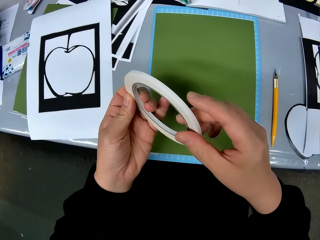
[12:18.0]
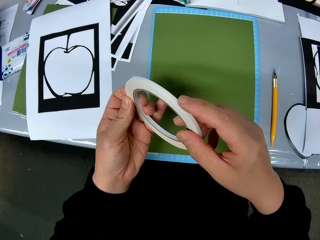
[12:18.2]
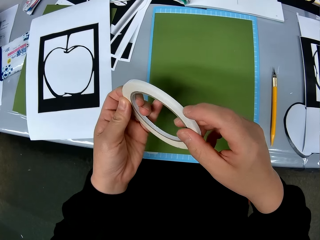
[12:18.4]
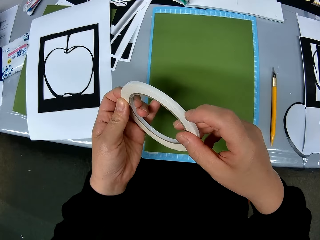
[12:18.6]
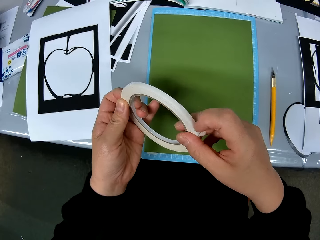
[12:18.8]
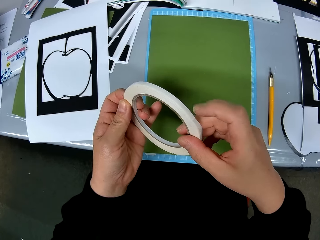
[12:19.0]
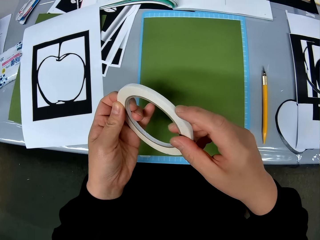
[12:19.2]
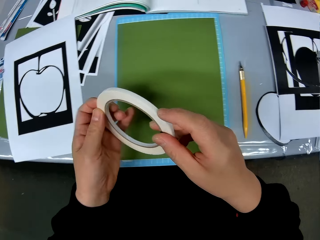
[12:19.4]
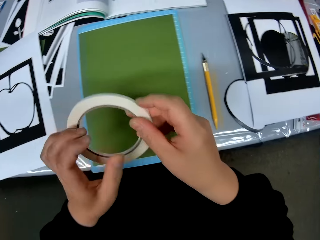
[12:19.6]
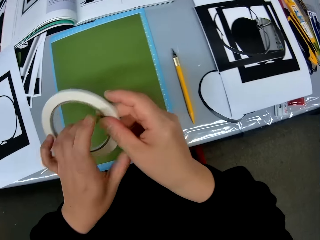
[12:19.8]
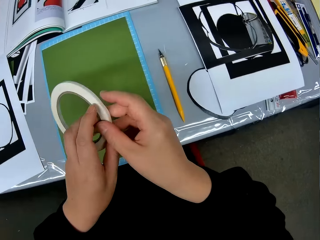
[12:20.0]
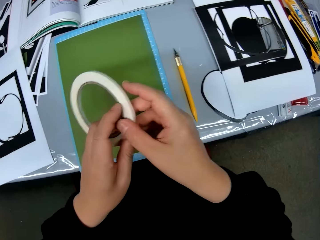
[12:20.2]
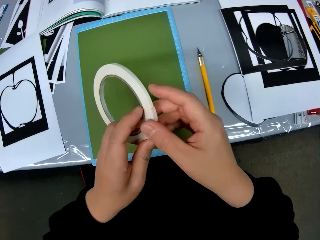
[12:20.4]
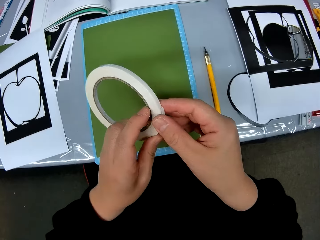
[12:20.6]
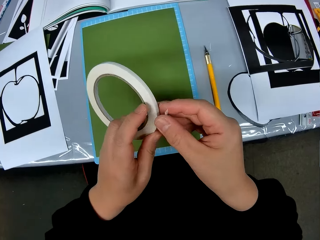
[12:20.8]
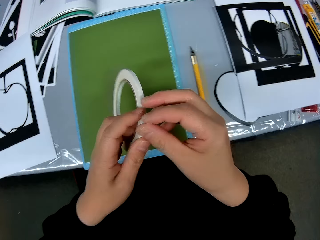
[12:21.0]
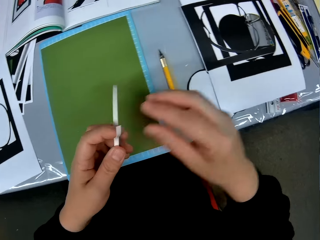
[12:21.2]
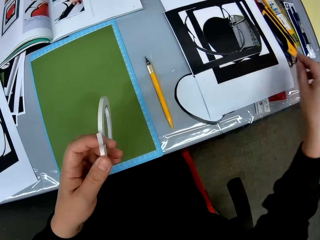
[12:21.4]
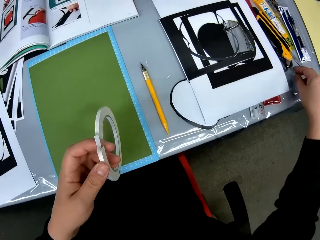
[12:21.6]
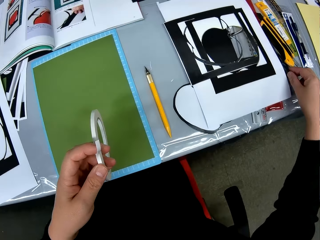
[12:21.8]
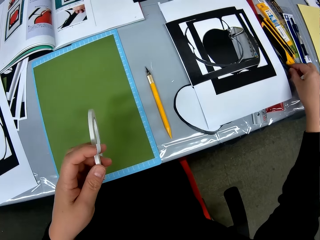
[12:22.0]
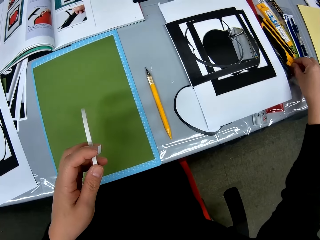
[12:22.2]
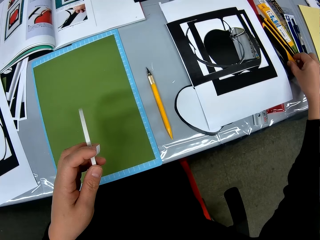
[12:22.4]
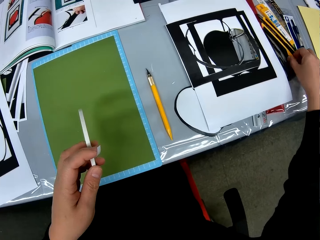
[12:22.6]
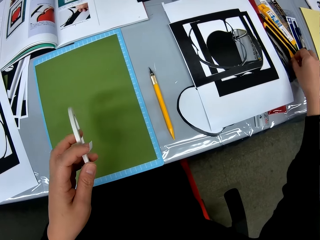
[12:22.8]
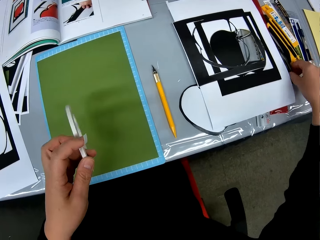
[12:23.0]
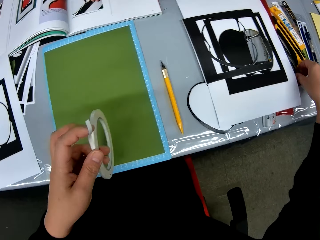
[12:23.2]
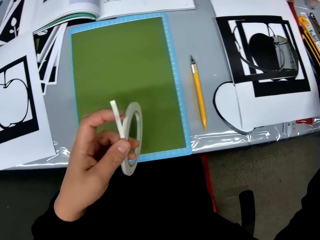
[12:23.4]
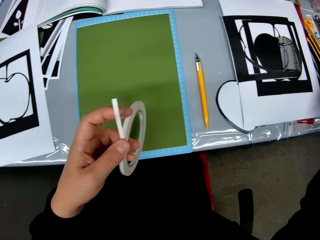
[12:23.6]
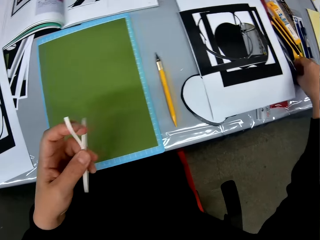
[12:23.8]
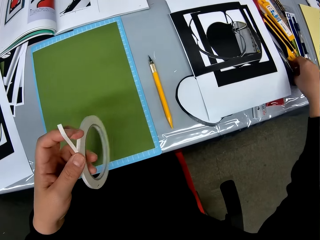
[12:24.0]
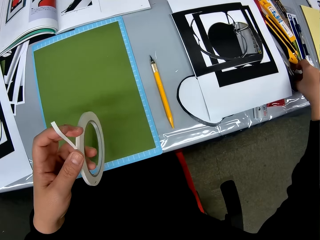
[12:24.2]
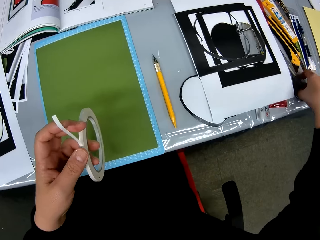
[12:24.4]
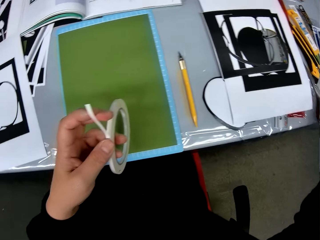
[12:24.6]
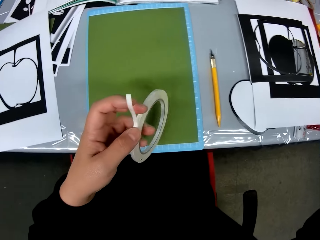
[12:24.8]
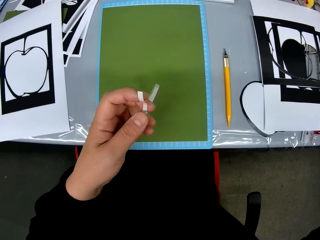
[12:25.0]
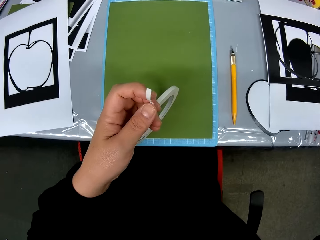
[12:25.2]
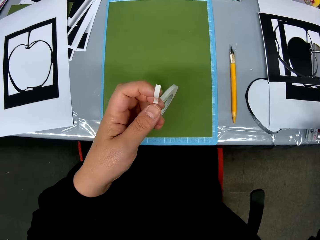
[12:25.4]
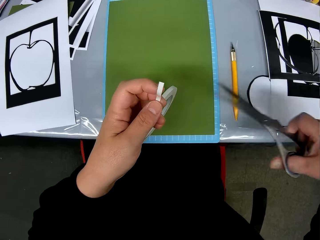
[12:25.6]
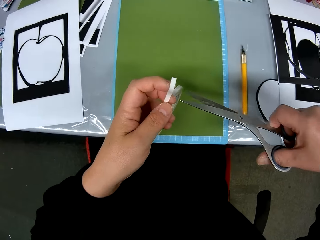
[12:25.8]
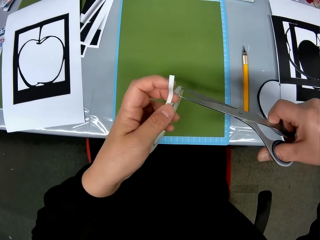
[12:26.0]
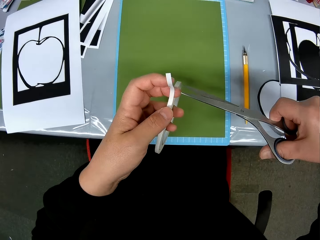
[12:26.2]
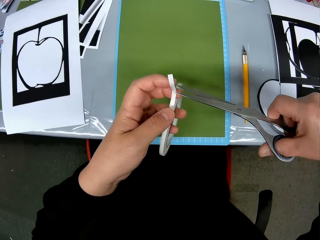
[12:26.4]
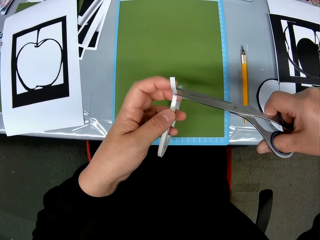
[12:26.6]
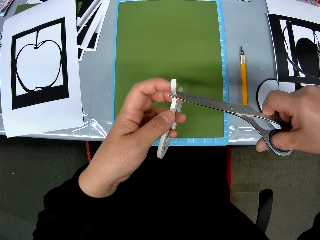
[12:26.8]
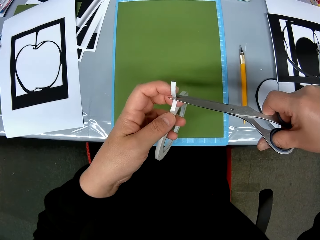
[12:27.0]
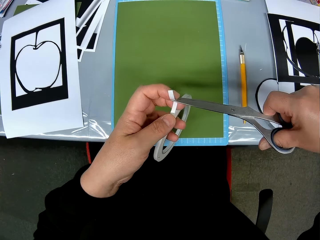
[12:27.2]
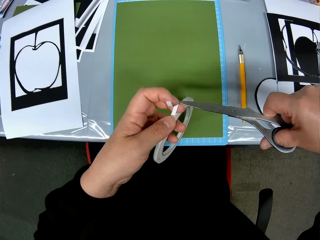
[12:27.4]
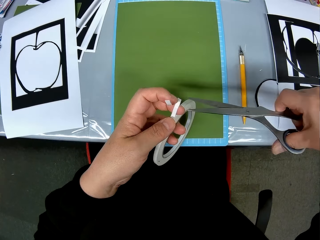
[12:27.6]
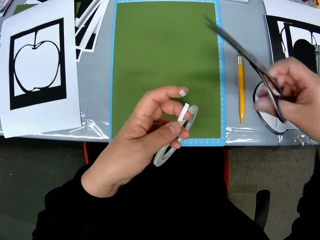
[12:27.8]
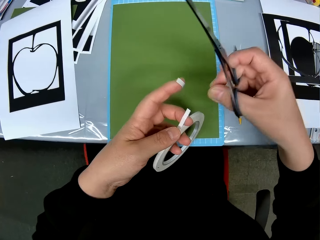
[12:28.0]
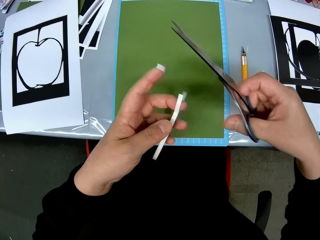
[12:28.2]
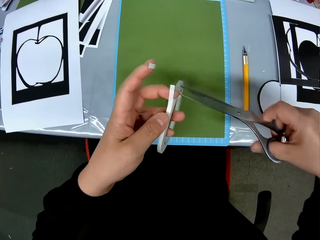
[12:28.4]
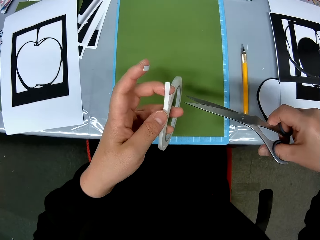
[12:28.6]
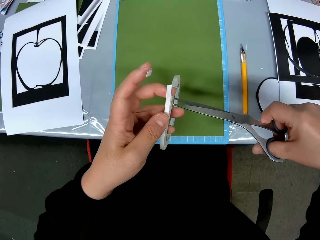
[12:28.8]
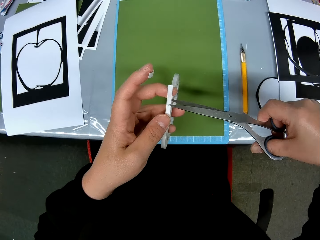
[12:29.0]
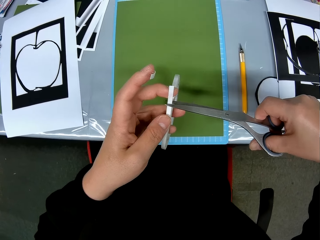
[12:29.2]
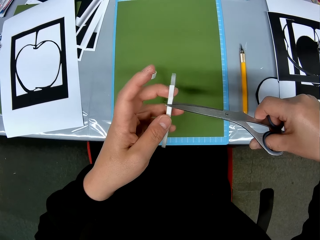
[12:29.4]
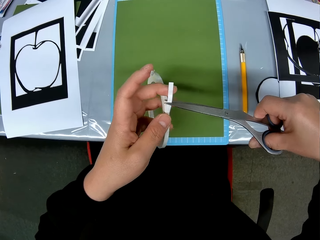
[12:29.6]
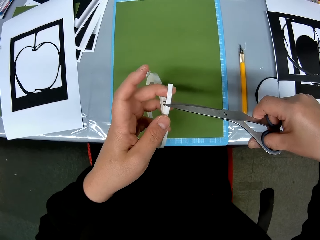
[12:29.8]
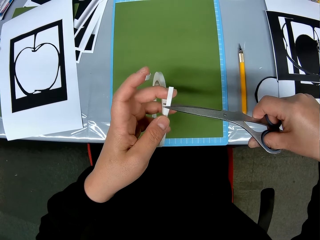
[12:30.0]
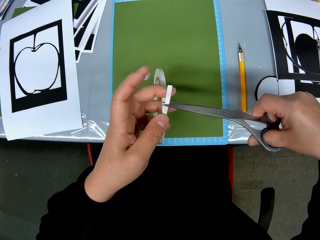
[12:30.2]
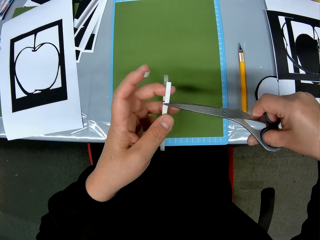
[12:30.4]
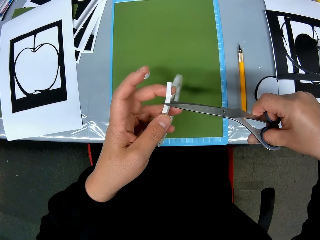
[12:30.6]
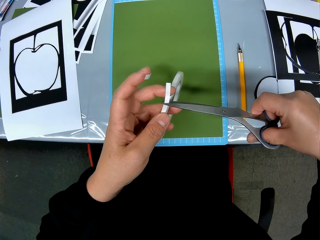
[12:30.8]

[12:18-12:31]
The camera wearer stares on the masking tape. They pick up scissors from the table. They cut pieces of the masking tape with the scissors.

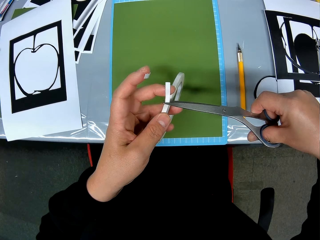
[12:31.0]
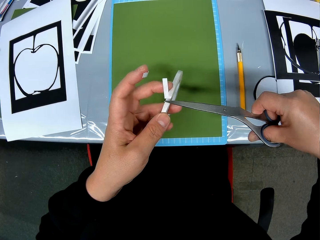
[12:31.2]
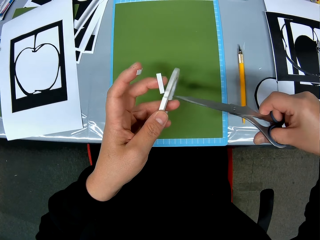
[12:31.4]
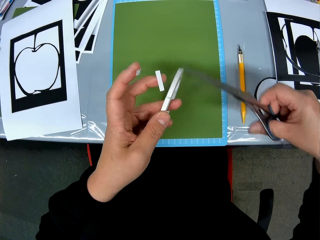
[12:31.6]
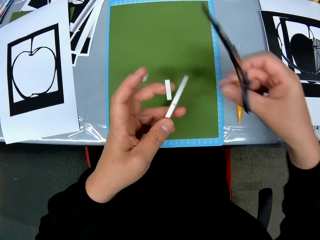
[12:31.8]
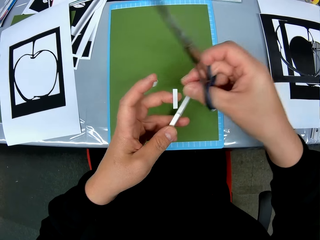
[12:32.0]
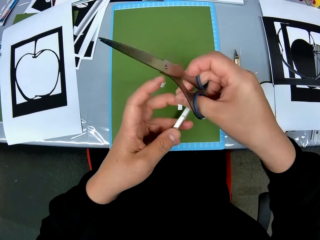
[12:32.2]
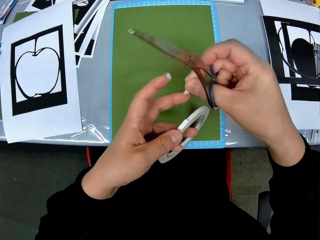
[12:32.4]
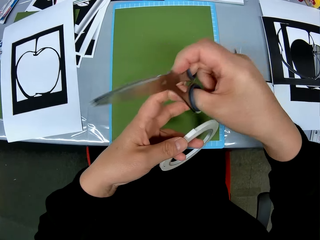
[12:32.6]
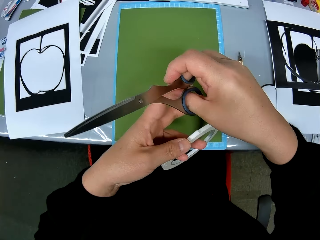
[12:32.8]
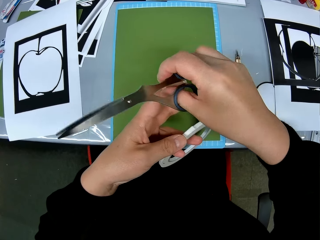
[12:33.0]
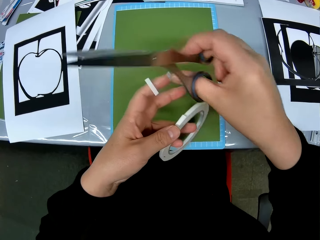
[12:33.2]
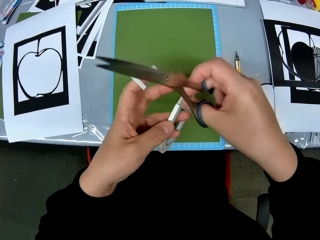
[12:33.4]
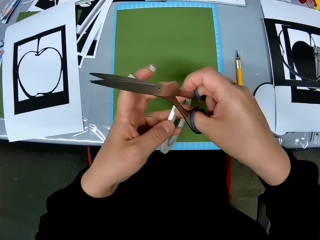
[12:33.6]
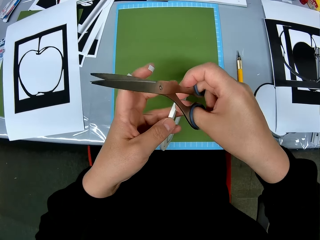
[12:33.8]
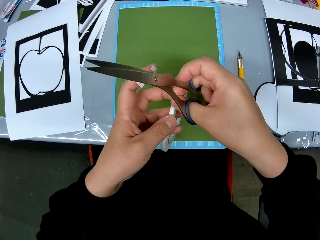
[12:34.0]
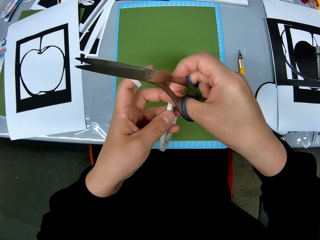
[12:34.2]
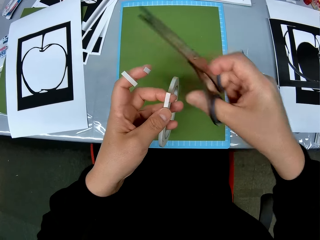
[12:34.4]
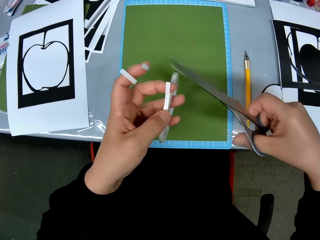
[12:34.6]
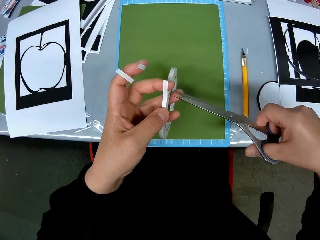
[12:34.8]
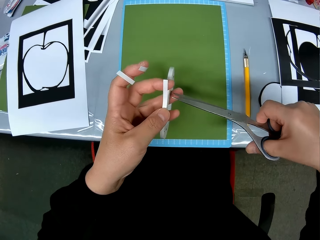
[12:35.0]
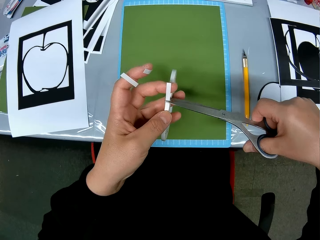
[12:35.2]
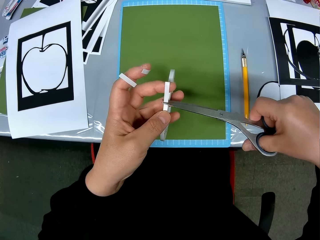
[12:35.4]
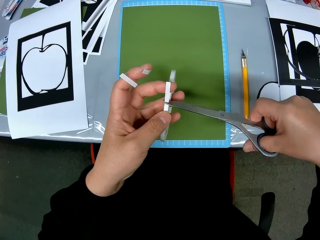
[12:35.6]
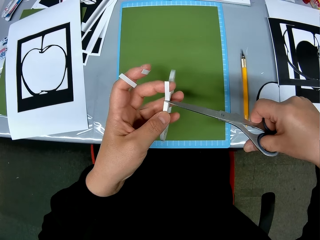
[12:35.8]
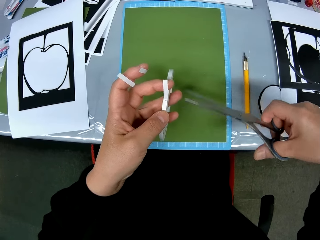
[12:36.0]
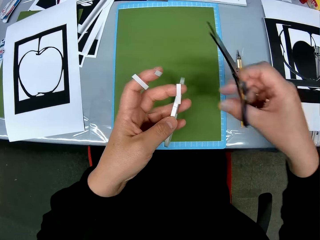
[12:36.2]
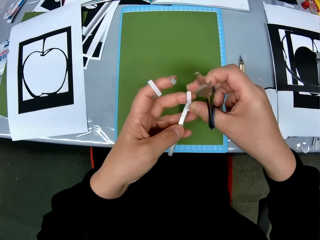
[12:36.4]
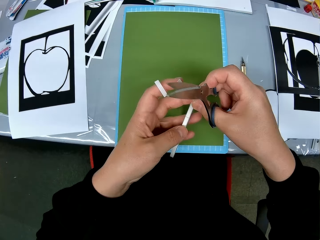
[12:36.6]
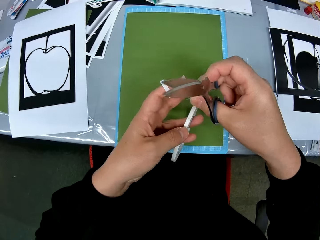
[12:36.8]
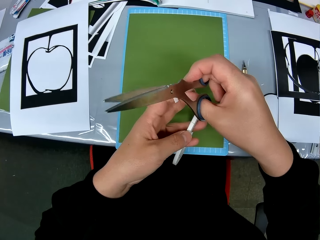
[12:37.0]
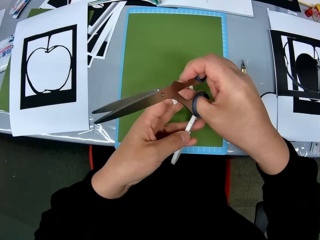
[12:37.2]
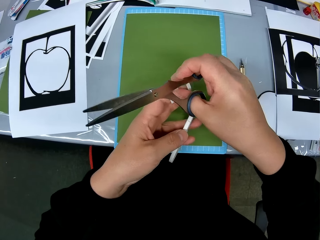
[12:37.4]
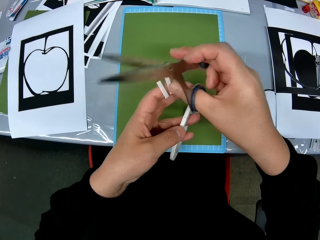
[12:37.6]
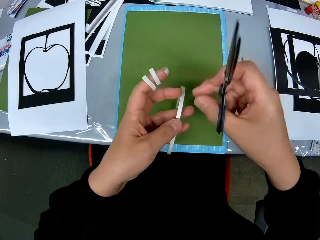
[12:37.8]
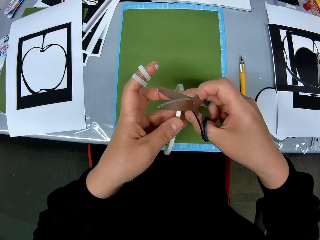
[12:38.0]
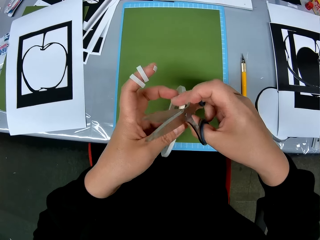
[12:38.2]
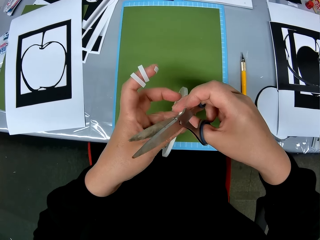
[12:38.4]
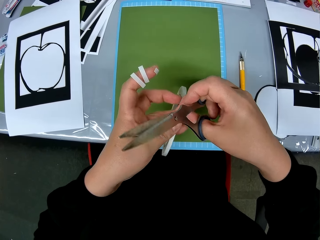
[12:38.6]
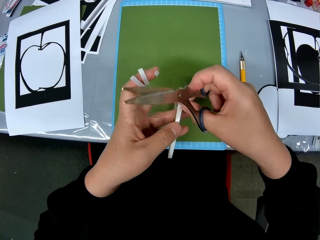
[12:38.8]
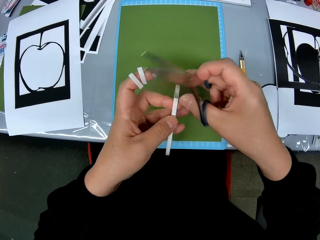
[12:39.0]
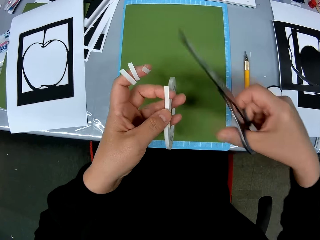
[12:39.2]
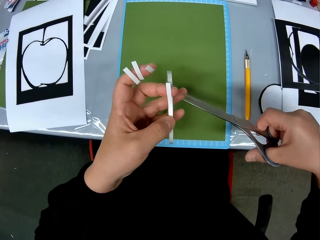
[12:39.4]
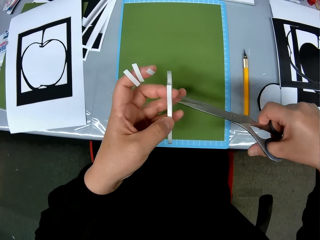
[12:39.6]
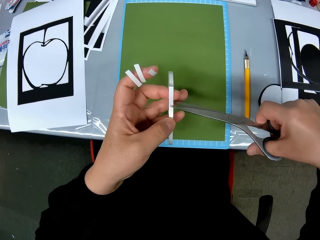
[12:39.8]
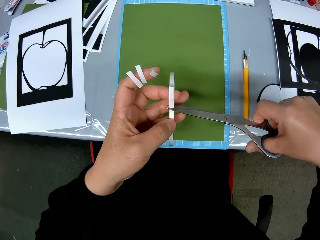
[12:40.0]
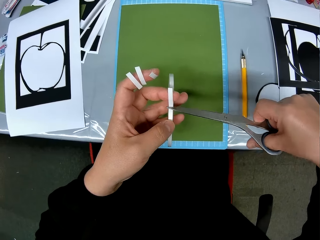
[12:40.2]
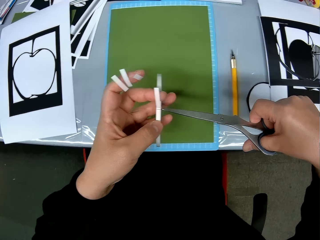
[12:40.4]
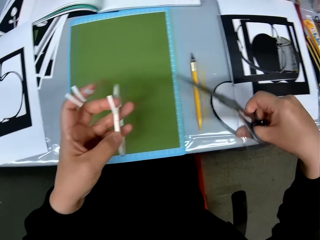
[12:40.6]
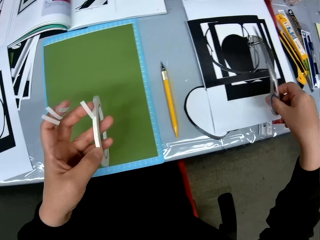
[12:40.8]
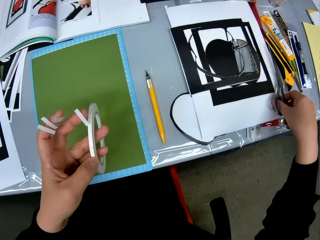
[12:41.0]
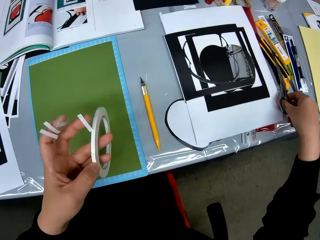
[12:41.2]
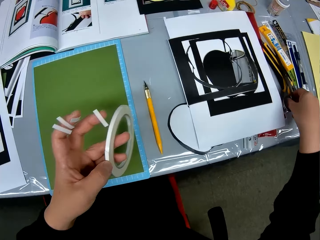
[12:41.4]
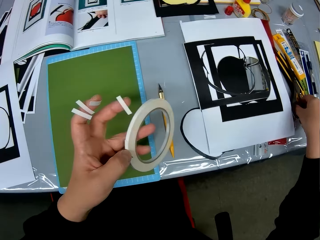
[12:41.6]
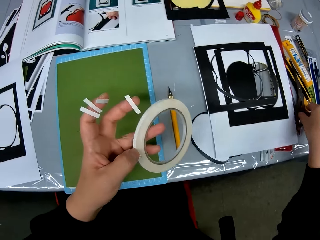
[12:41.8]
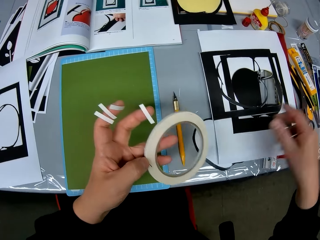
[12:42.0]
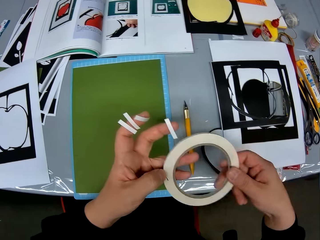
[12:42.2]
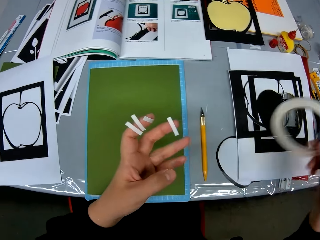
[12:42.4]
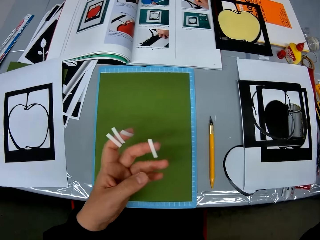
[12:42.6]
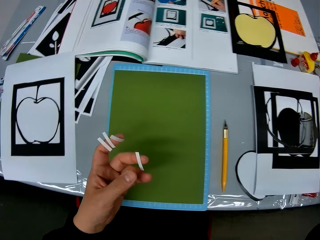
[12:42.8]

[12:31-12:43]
The camera wearer drops the scissors on the table.
